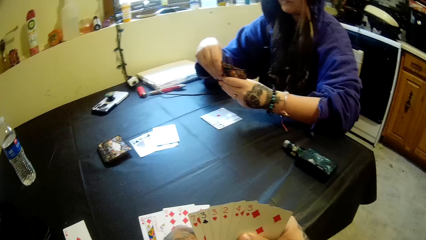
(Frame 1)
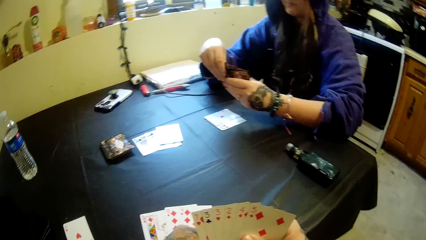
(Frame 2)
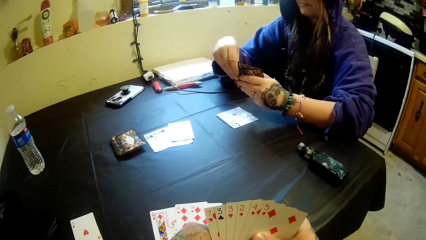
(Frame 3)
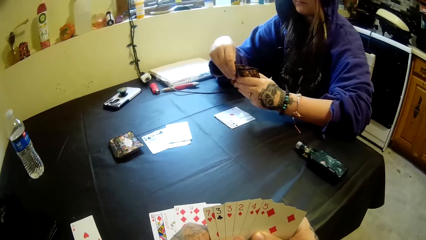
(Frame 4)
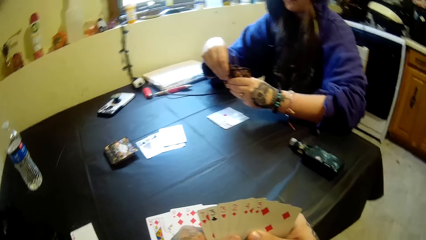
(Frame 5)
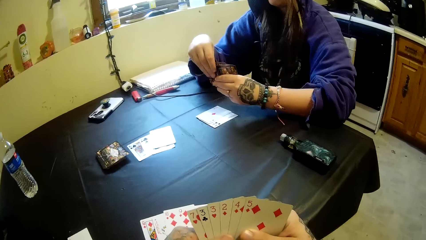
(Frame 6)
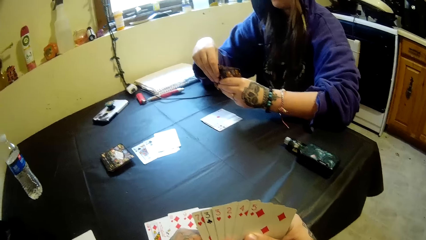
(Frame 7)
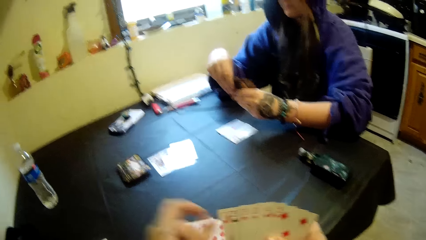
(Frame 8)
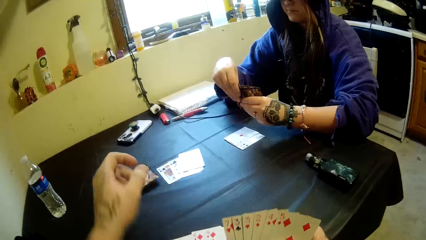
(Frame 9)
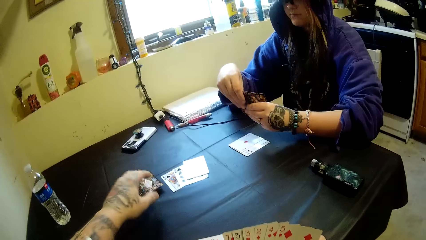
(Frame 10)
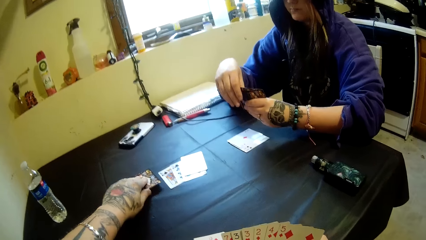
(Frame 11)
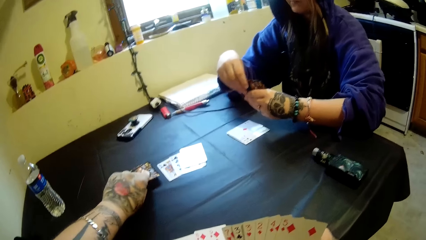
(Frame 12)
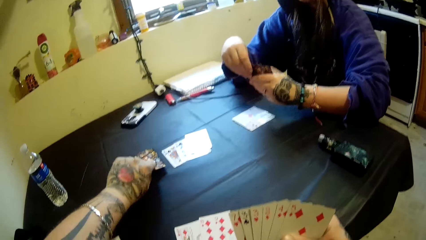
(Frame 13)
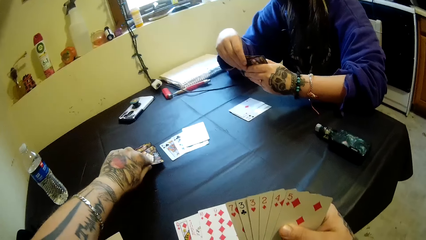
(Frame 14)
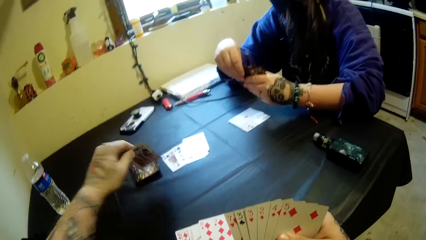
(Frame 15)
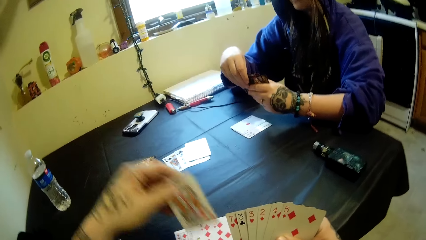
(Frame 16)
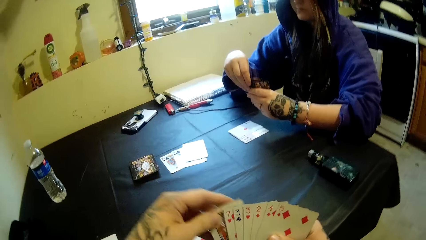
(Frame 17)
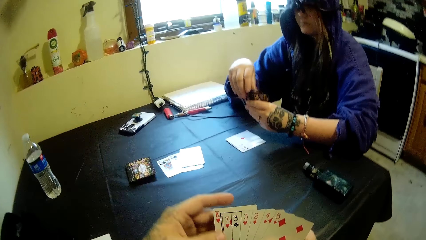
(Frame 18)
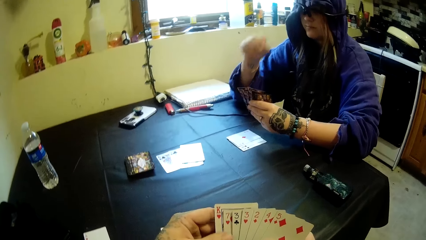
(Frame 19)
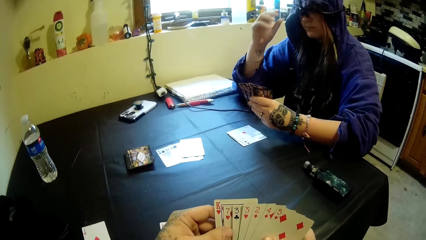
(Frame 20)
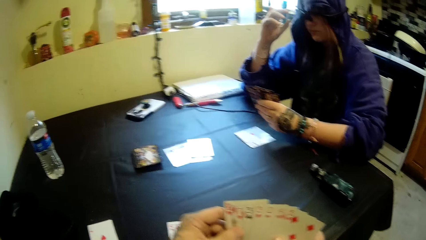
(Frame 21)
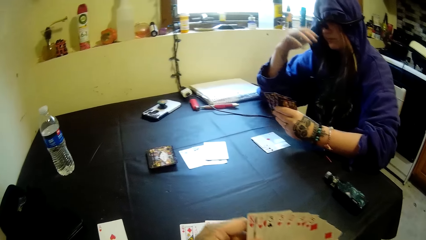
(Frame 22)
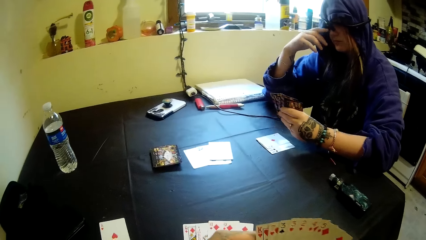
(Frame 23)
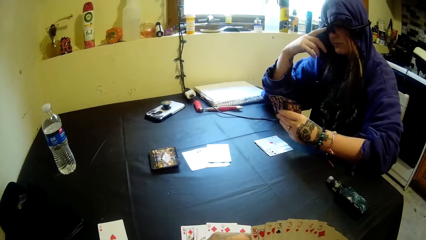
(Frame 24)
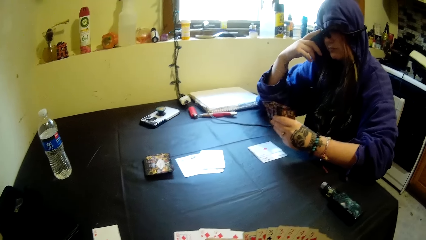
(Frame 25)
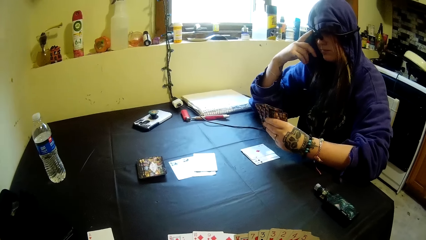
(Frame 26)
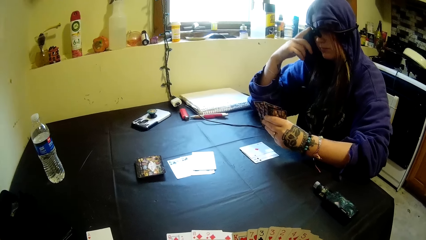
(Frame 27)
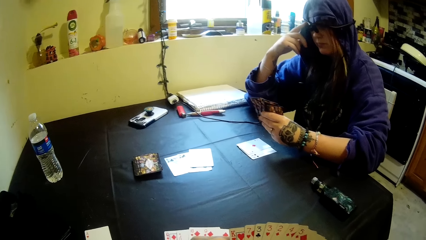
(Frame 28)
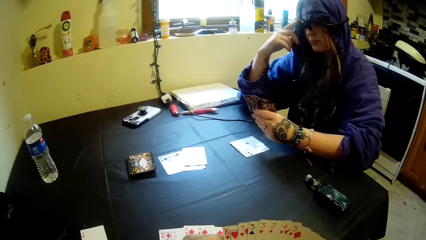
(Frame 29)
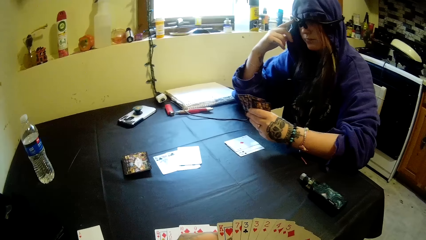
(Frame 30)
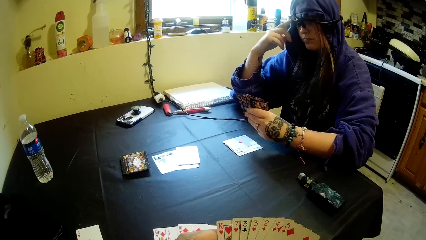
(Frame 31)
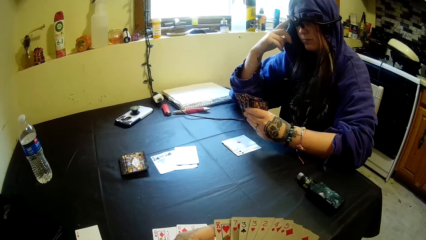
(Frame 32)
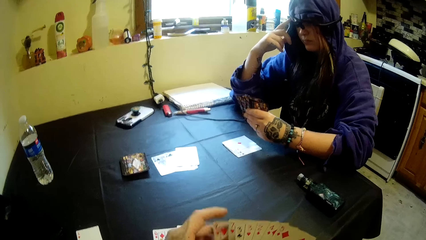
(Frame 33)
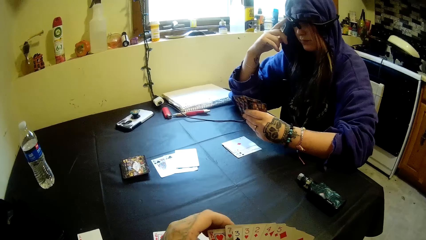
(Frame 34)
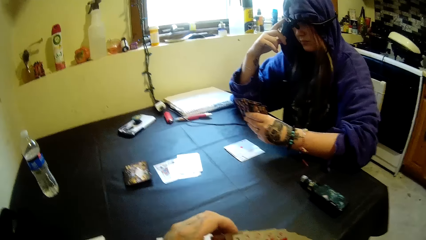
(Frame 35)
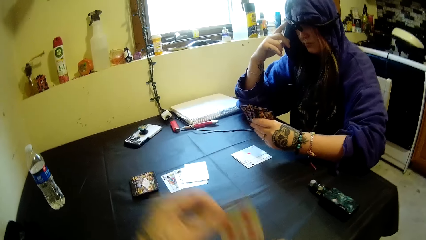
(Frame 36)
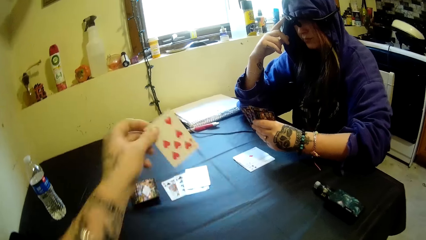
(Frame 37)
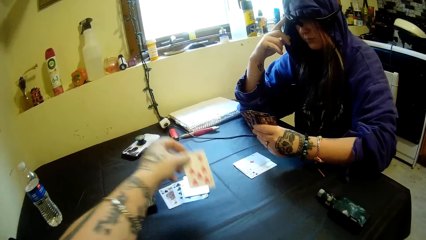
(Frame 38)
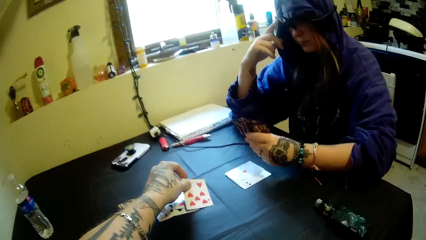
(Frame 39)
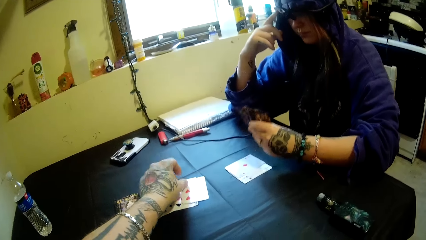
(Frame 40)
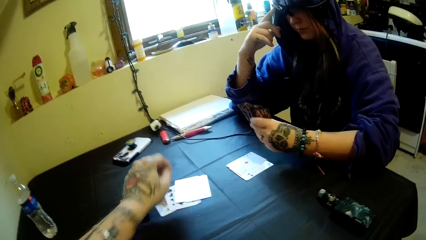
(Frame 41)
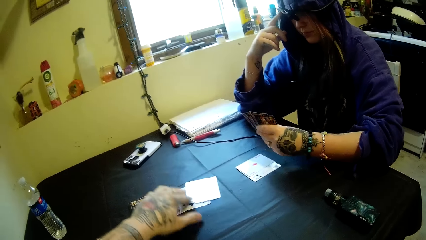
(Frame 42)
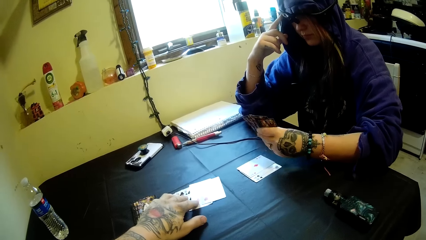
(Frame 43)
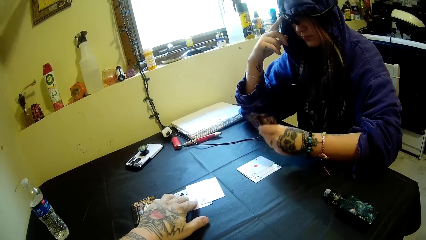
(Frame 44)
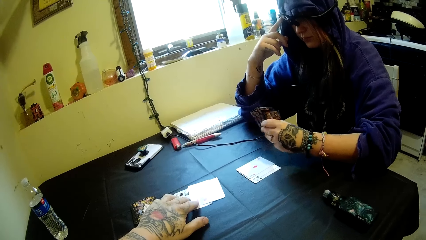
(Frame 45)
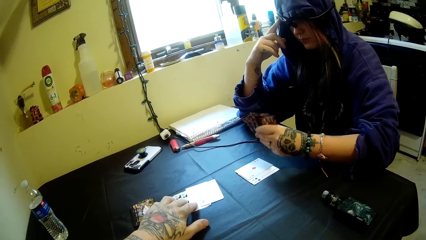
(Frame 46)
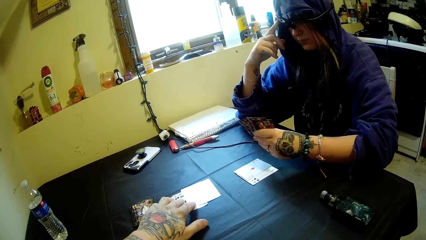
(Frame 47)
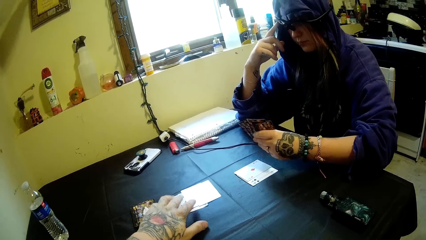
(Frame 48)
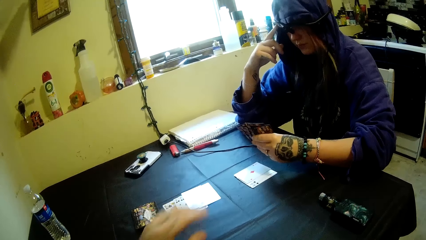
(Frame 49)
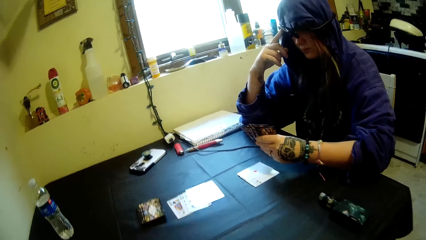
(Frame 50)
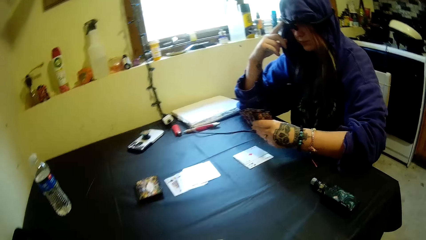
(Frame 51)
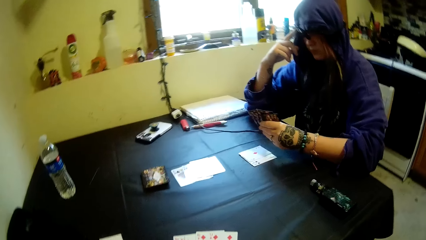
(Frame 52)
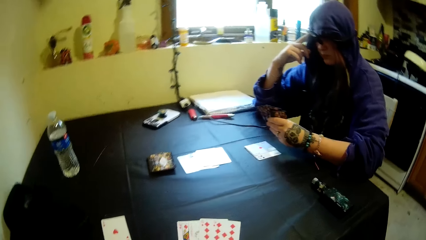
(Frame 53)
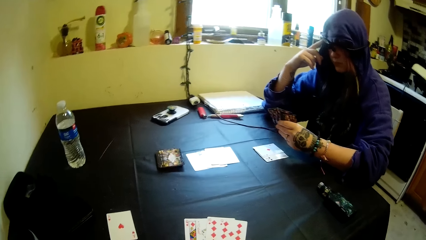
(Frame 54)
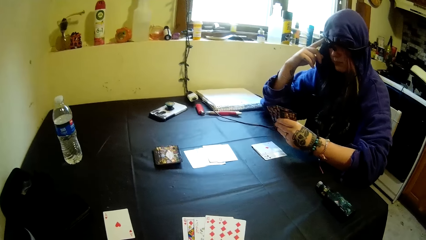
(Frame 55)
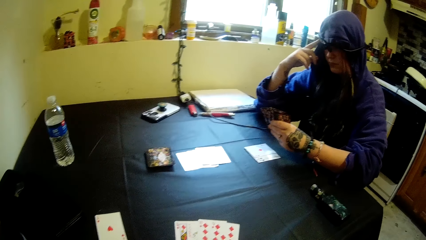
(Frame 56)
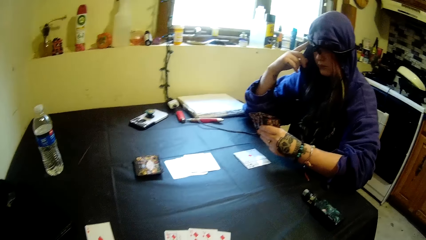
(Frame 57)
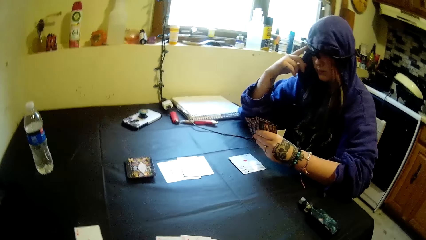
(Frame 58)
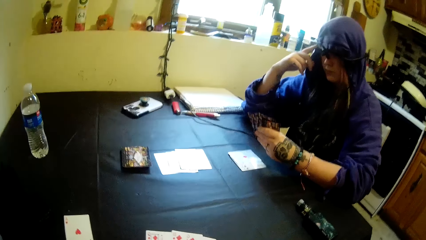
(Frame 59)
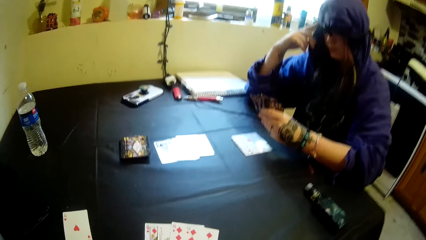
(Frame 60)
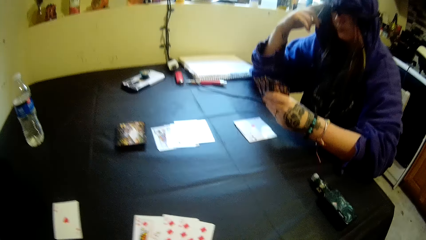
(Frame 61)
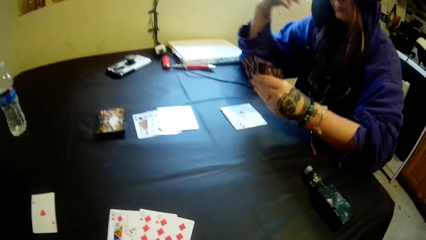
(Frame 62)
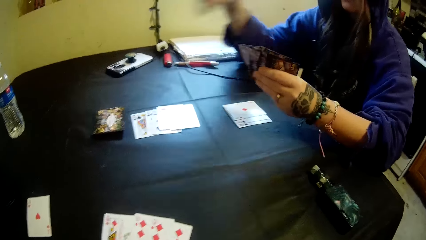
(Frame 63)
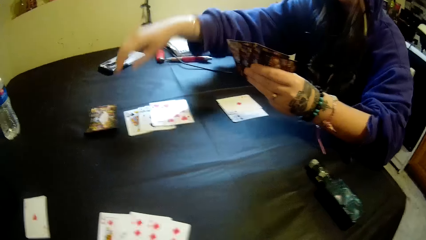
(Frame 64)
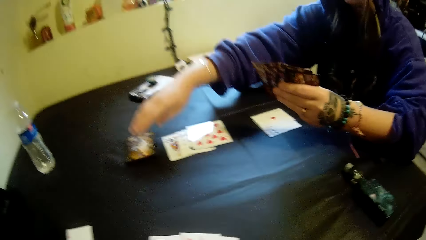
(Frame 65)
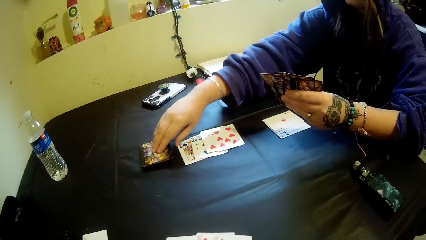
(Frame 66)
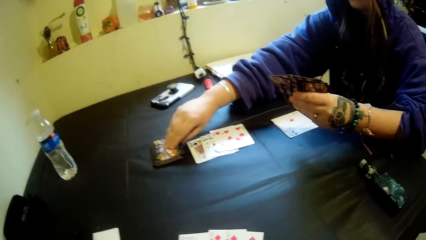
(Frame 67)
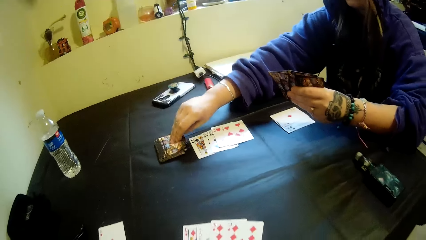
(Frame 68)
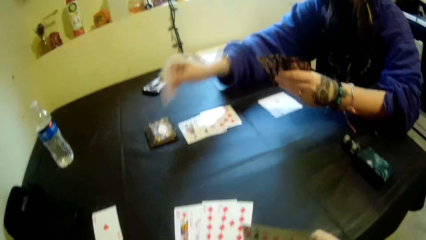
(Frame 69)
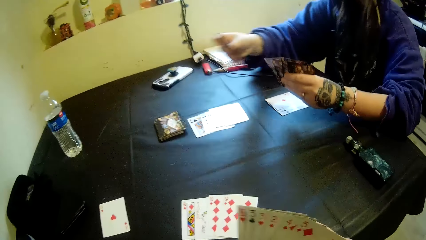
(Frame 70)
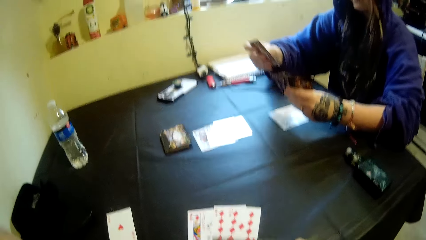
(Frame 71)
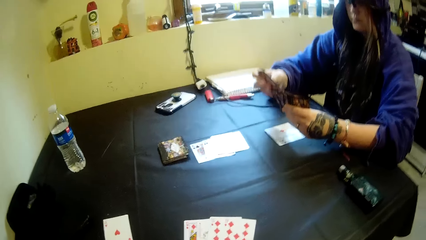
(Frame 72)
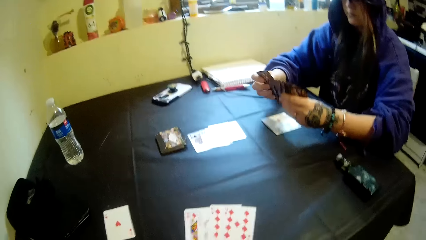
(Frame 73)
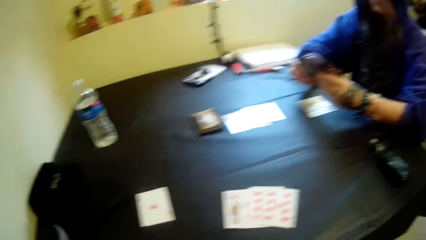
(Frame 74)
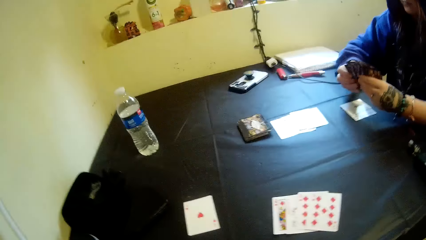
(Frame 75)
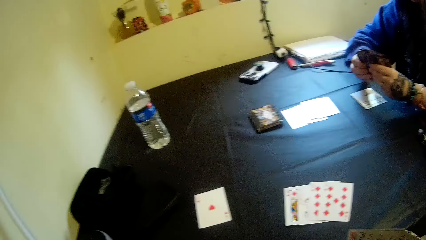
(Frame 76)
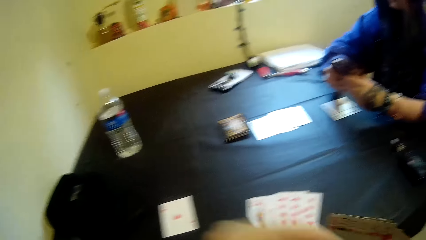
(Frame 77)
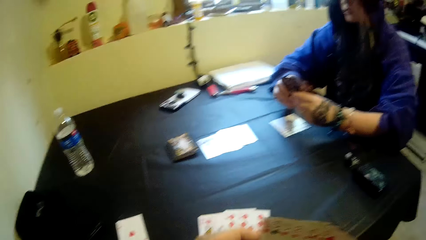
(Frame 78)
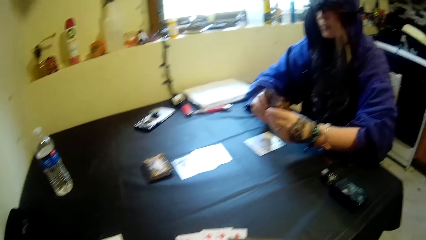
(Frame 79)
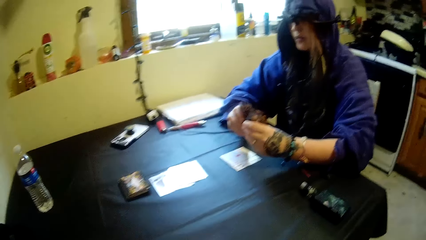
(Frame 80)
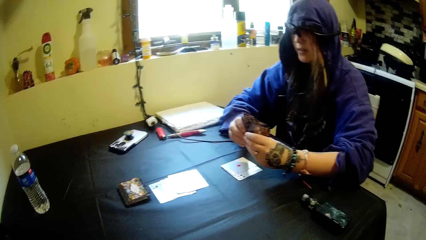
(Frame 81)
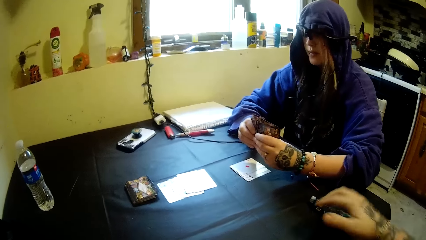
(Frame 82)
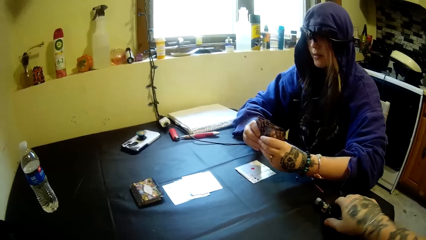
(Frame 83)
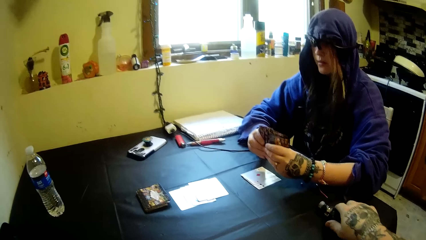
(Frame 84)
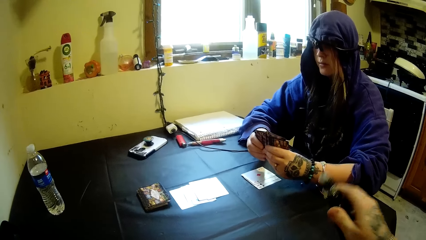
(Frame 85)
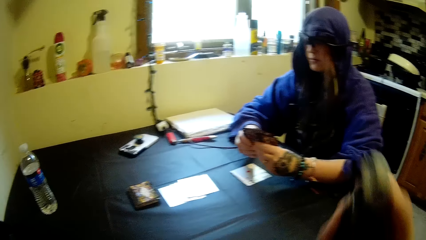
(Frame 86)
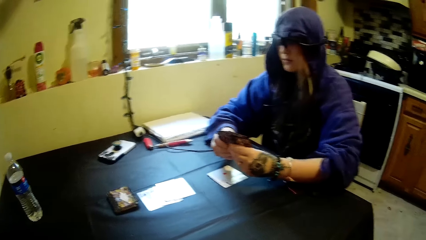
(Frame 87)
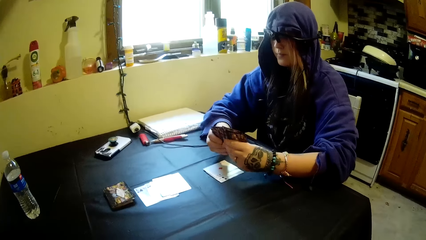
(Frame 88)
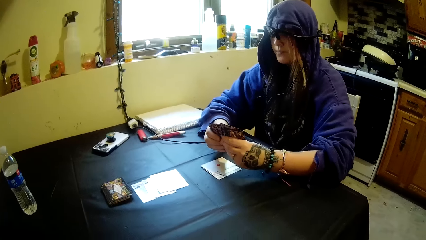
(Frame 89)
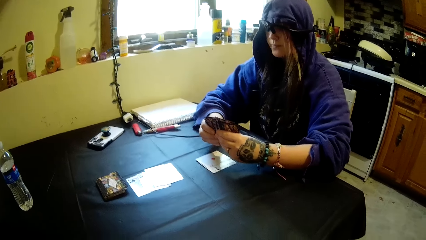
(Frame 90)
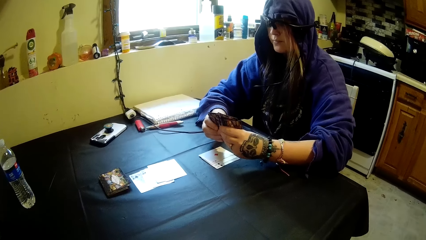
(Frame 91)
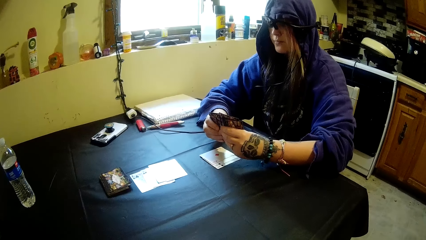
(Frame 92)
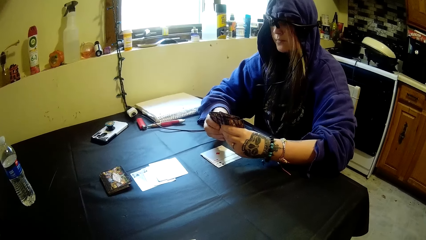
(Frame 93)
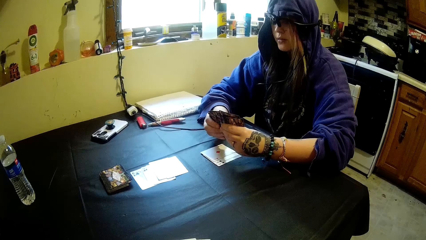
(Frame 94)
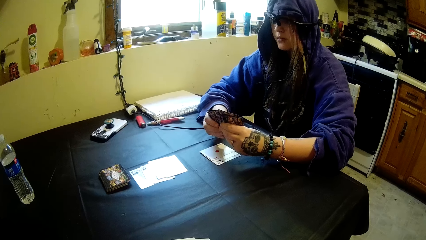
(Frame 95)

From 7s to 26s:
The camera wearer picks up a card from the deck of cards on the table with his left hand. He drops the card on the table with his left hand. A woman picks up a card from the deck of cards with her right hand. The camera wearer grabs a shisha pipe or cigar on the table with his right hand. He smokes the pipe.
